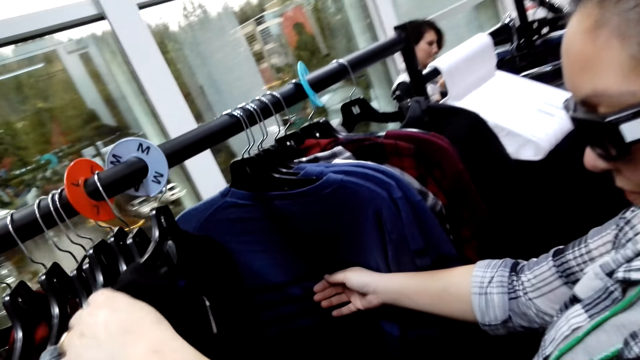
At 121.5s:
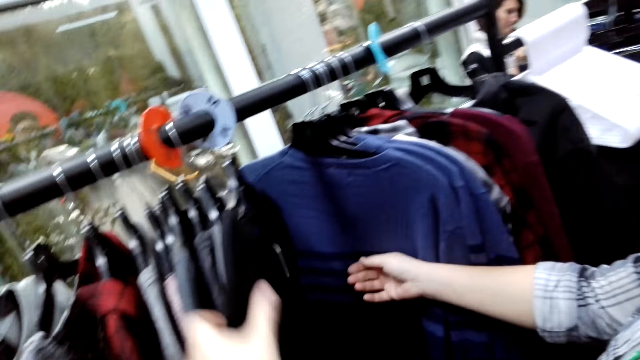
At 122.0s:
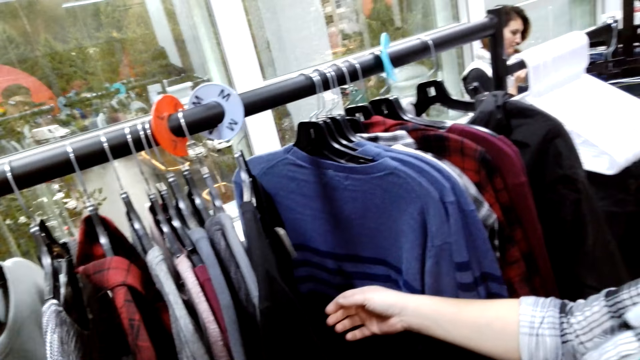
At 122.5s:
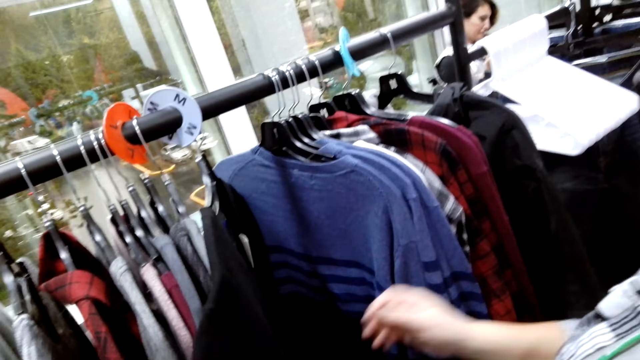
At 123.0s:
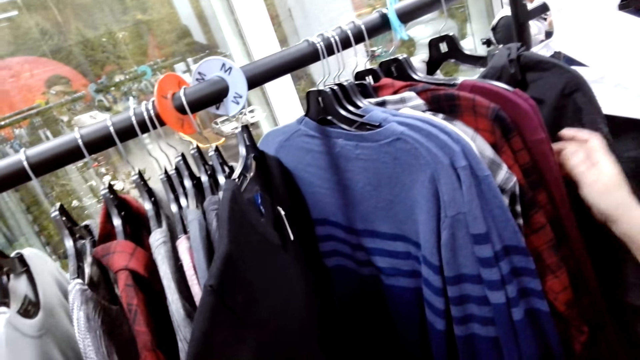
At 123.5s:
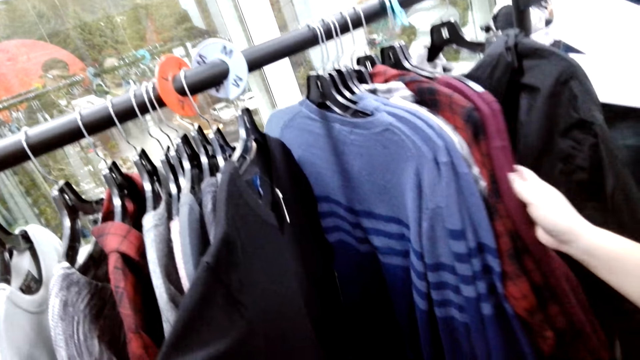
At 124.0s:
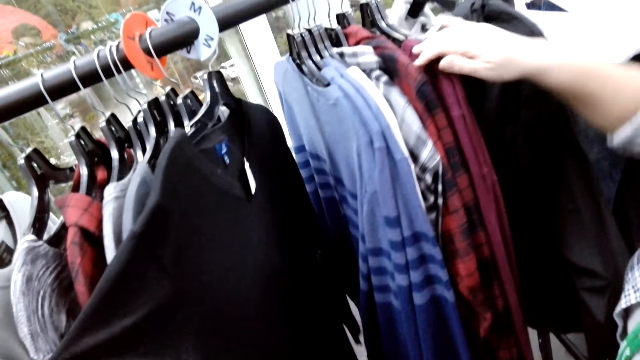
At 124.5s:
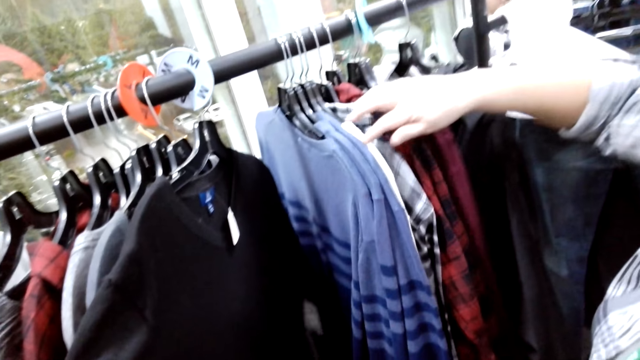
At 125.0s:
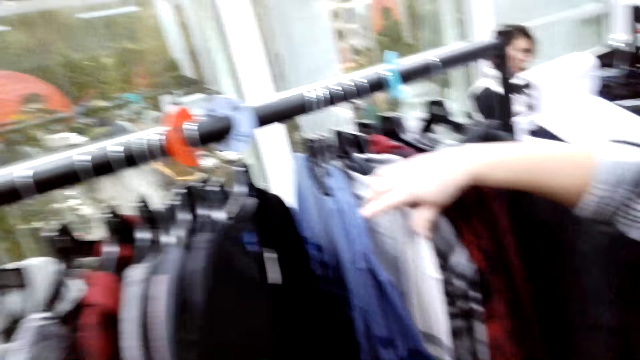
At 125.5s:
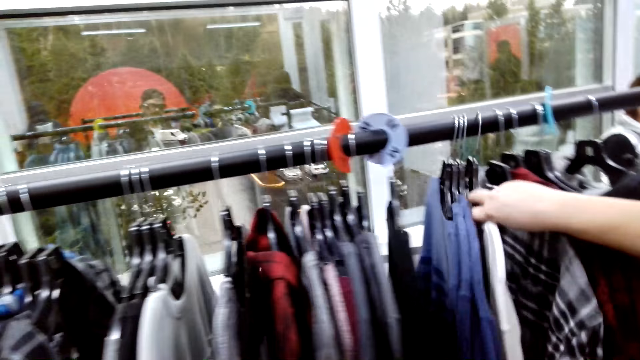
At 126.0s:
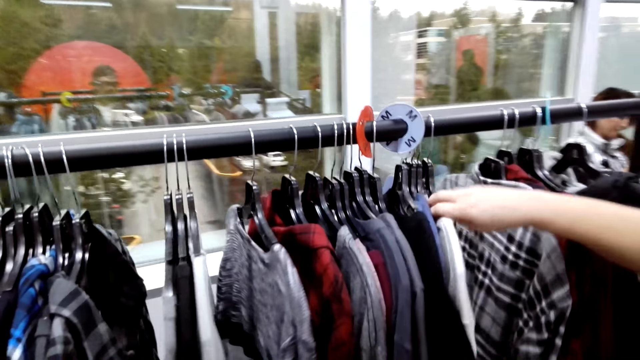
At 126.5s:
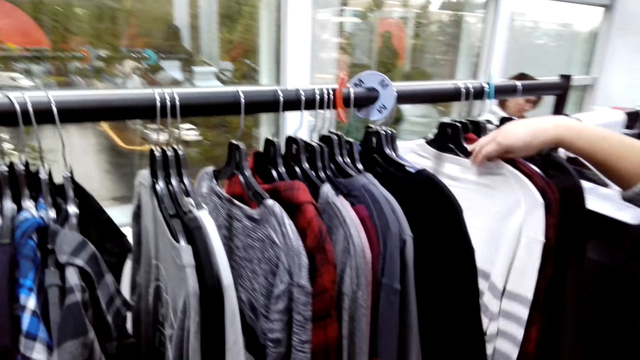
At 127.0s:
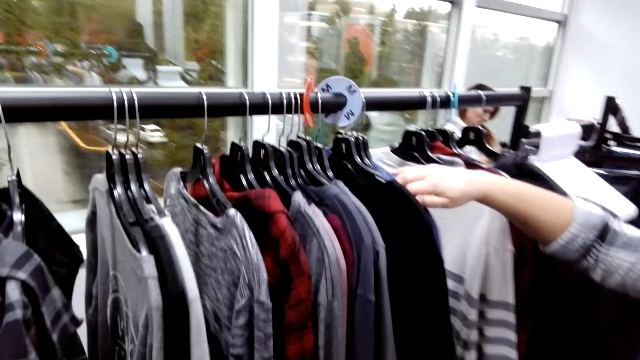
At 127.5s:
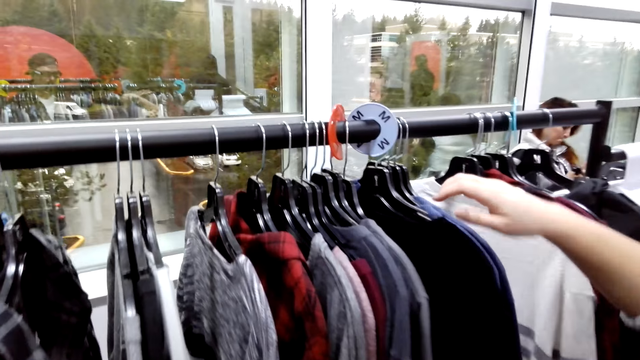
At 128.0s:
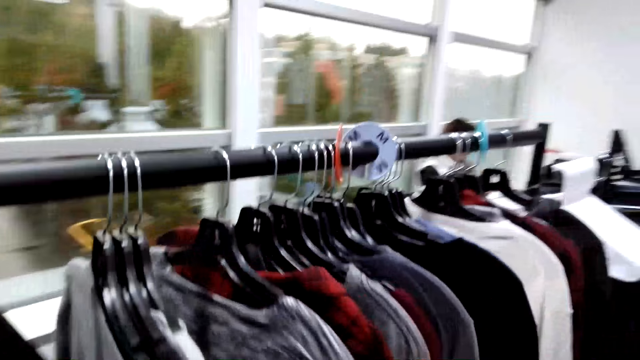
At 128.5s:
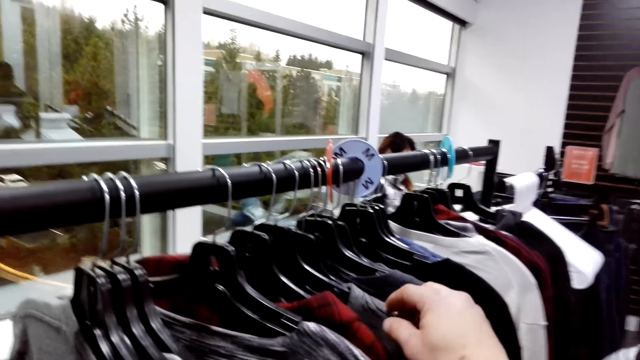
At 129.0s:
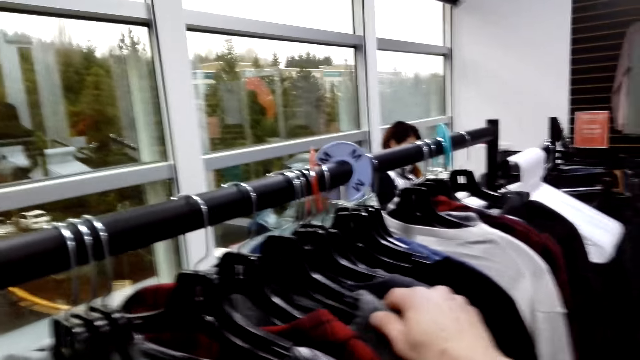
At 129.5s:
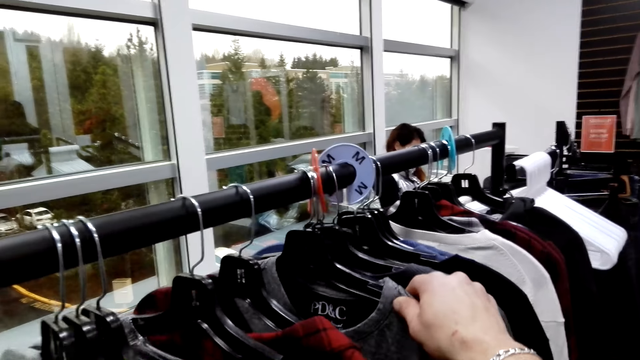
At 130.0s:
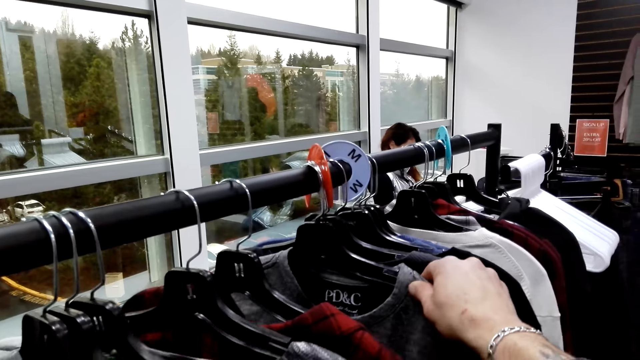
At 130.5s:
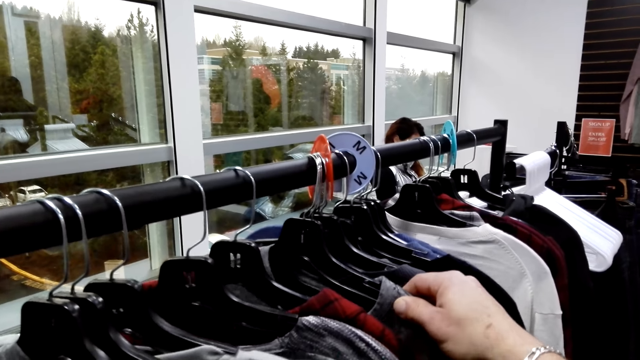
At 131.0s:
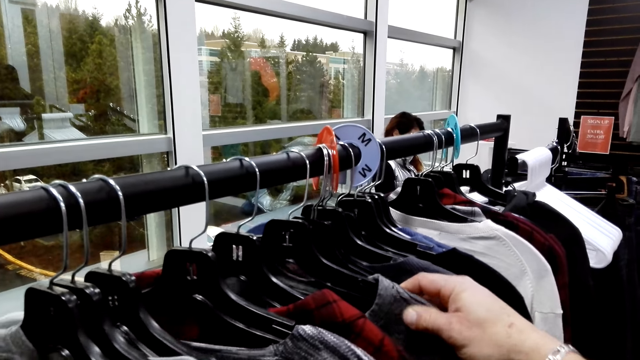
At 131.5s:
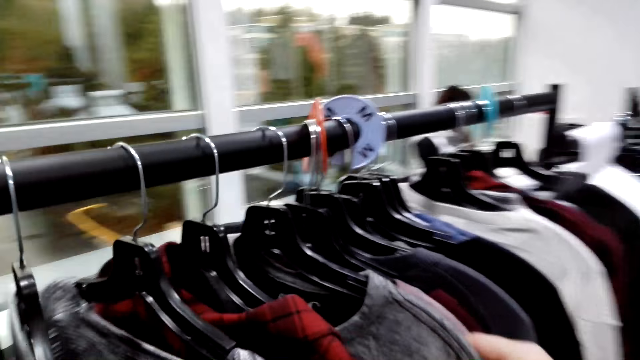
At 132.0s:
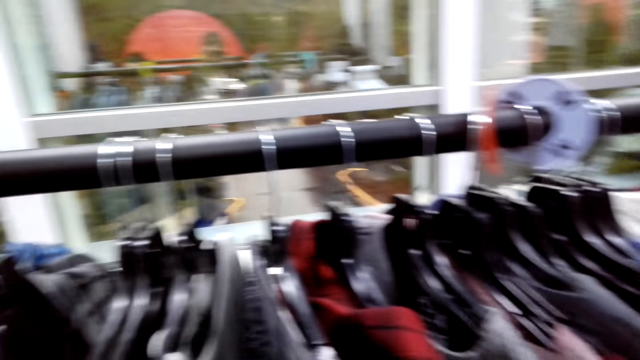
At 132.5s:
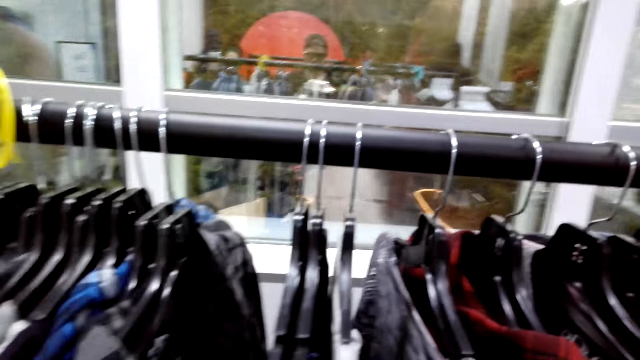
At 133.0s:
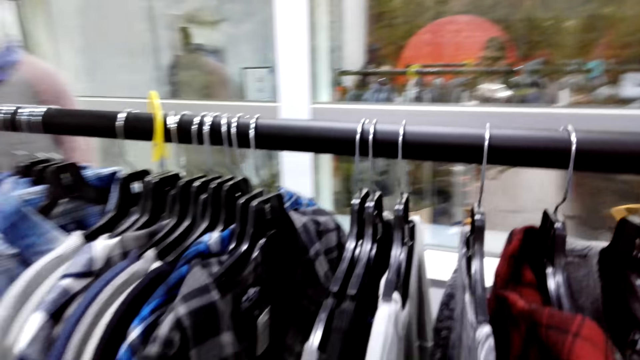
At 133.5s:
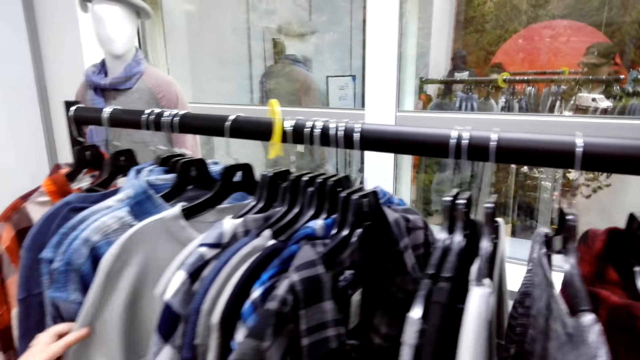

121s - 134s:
The camera wearer looks at a sweater. A woman touches clothes. The camera wearer looks at the clothes on the clothing rack. They touch a t-shirt.

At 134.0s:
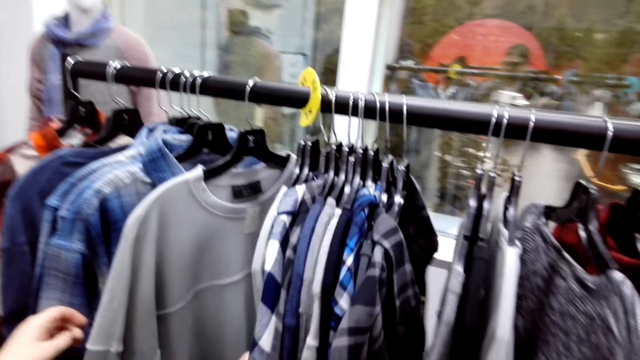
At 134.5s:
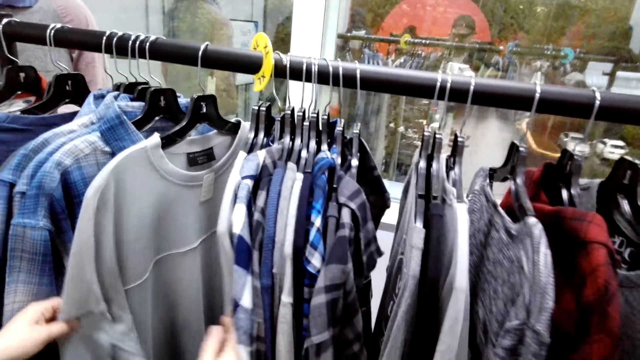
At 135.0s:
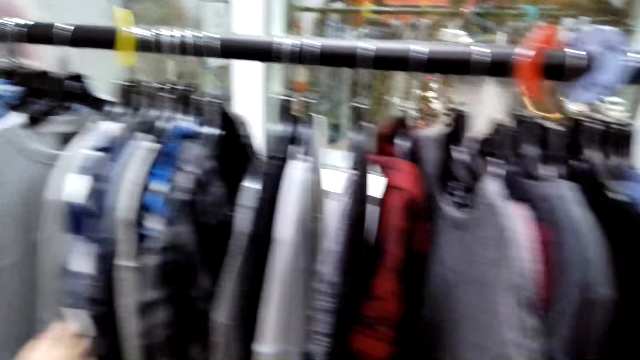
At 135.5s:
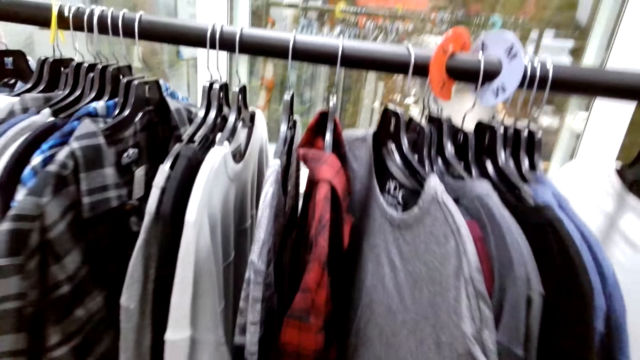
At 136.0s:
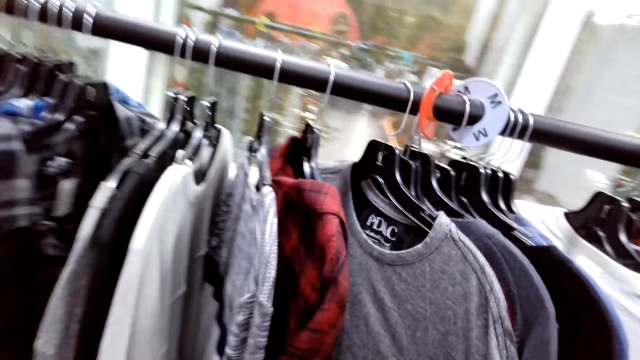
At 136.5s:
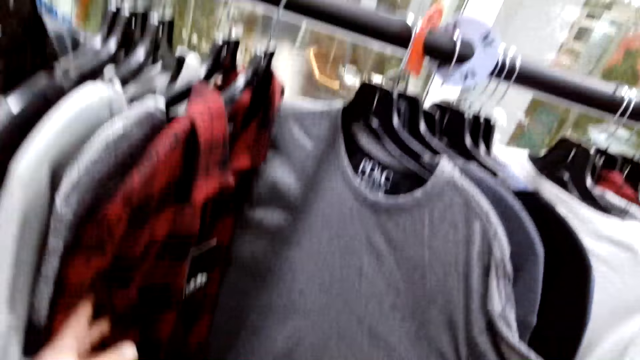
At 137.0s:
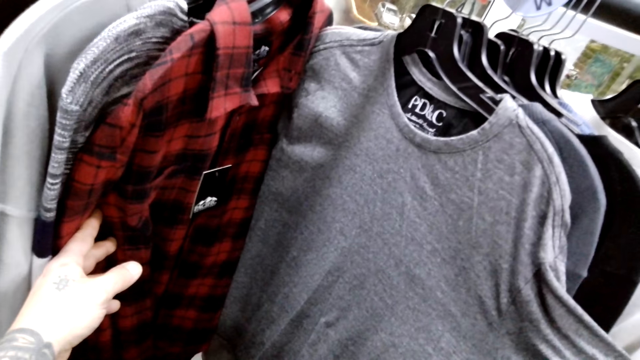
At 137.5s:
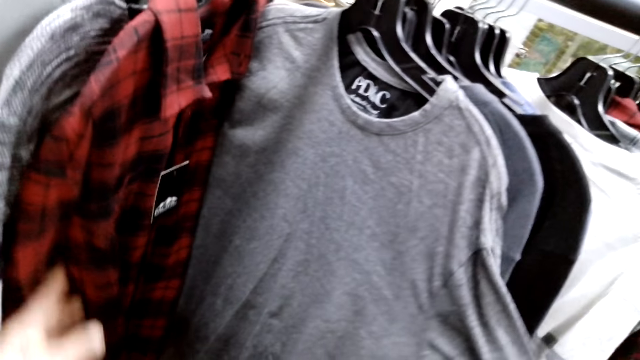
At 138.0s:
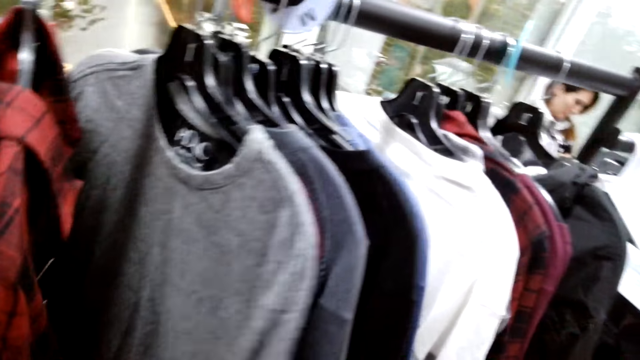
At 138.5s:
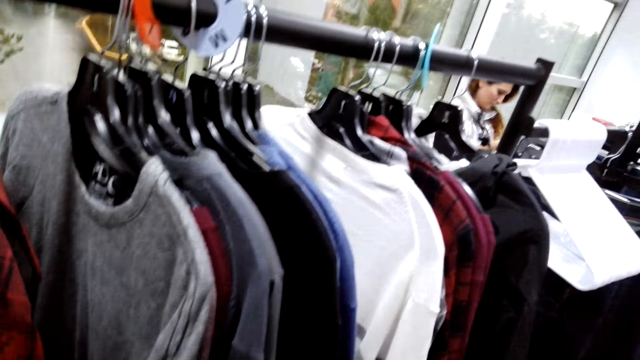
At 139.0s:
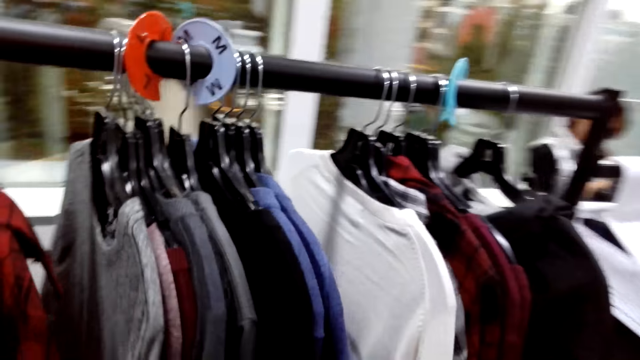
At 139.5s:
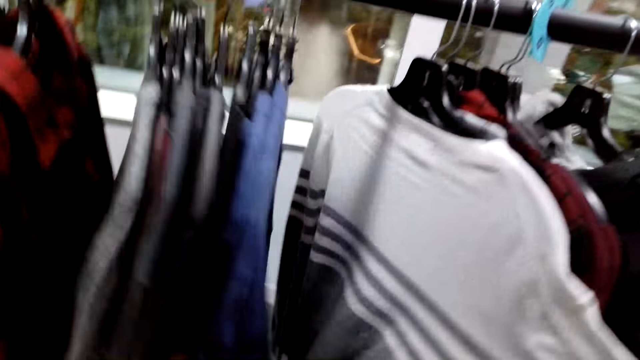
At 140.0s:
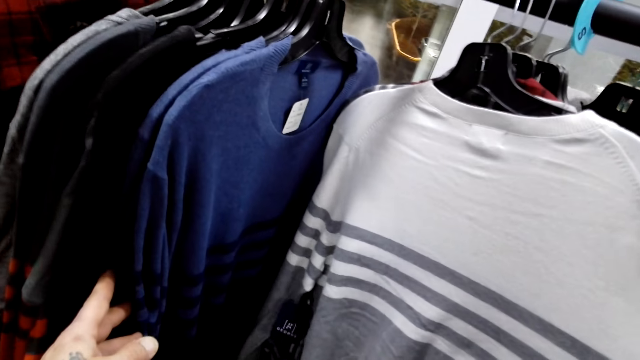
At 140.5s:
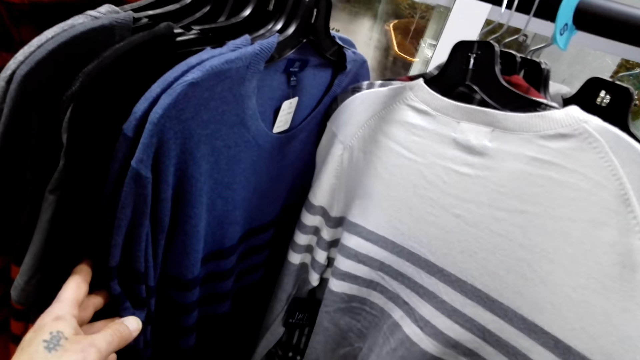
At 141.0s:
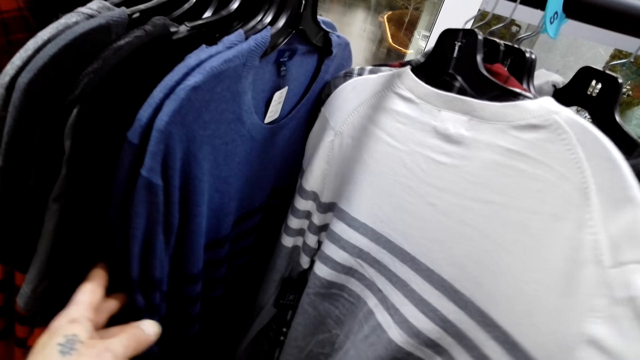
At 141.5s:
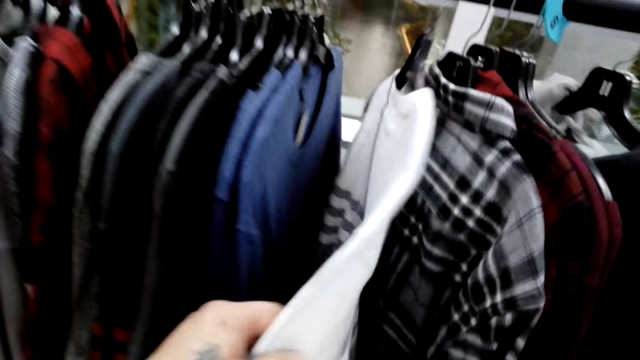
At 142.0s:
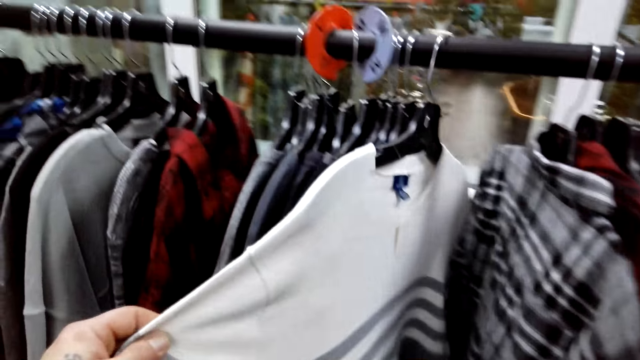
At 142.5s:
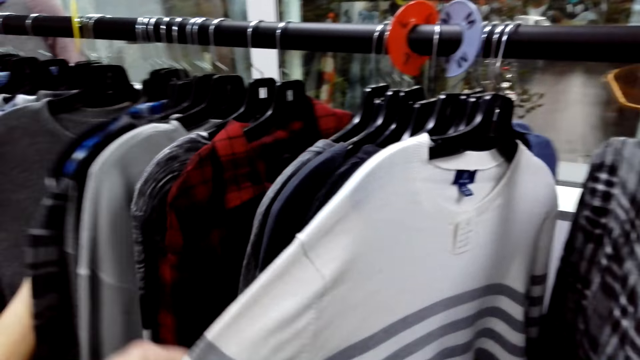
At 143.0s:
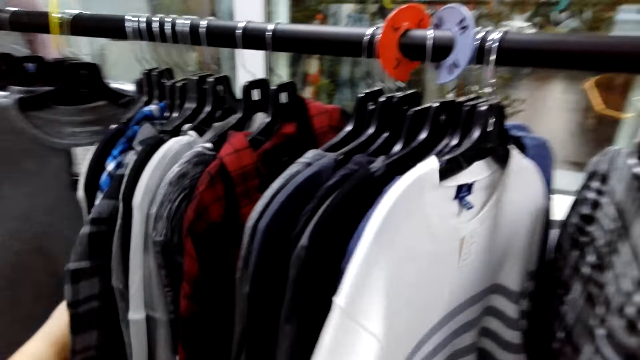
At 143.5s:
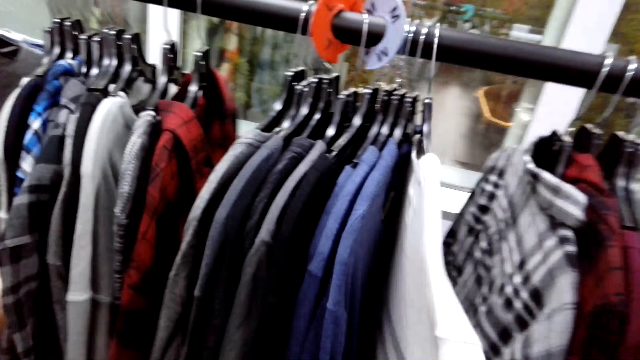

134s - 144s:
The camera wearer looks at sweaters.
